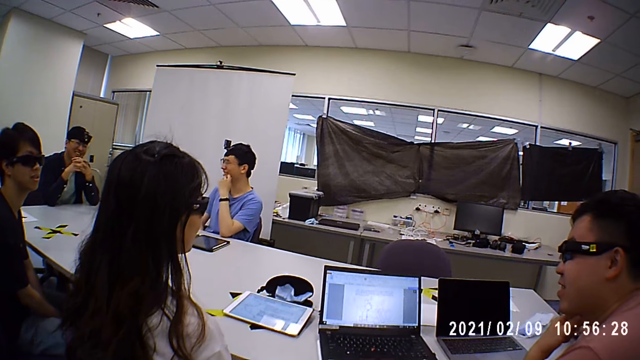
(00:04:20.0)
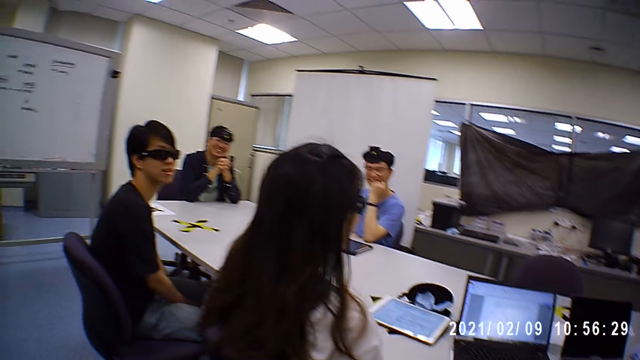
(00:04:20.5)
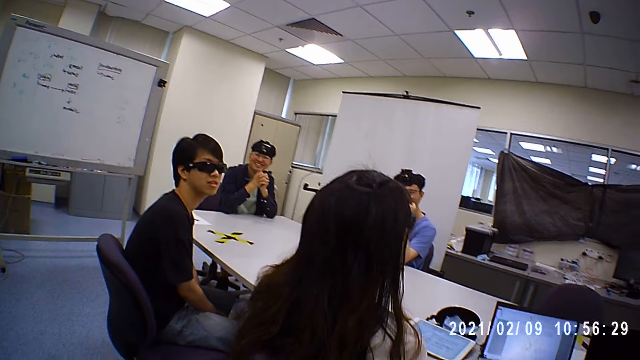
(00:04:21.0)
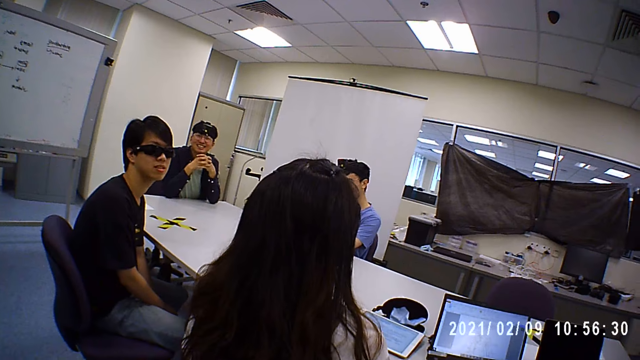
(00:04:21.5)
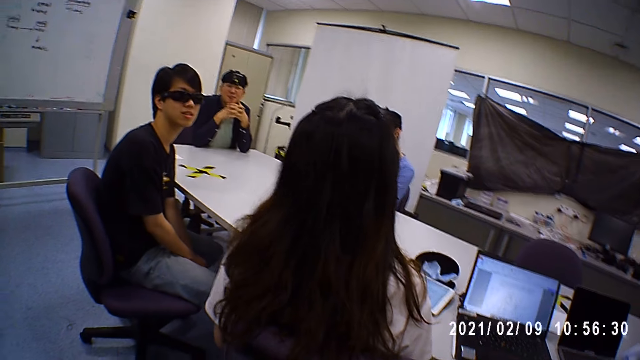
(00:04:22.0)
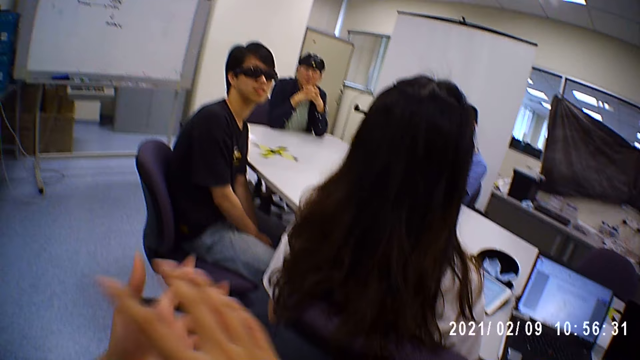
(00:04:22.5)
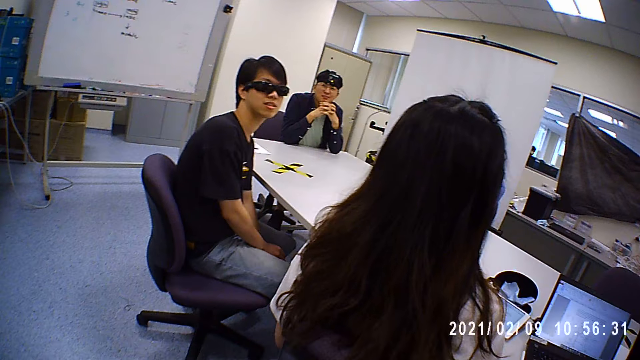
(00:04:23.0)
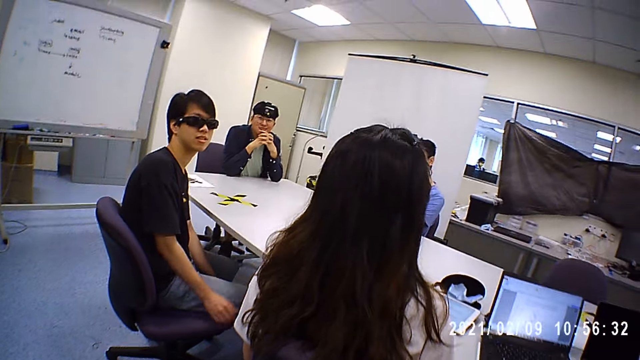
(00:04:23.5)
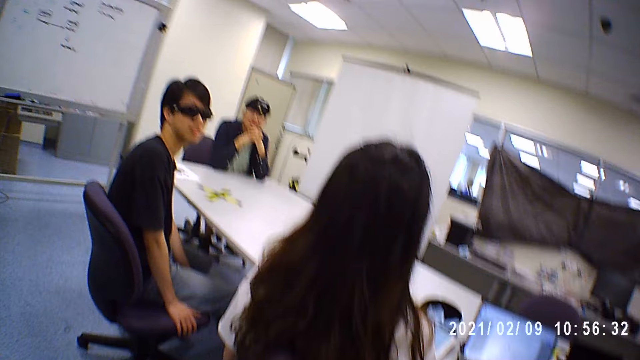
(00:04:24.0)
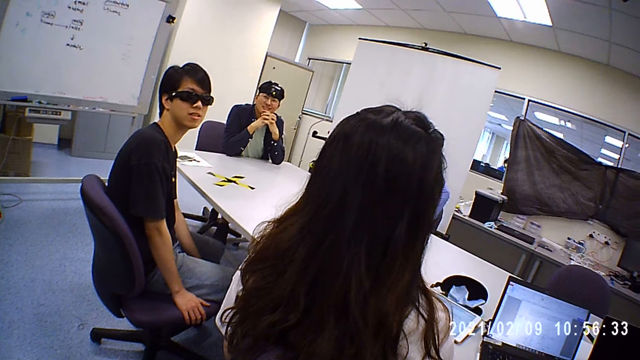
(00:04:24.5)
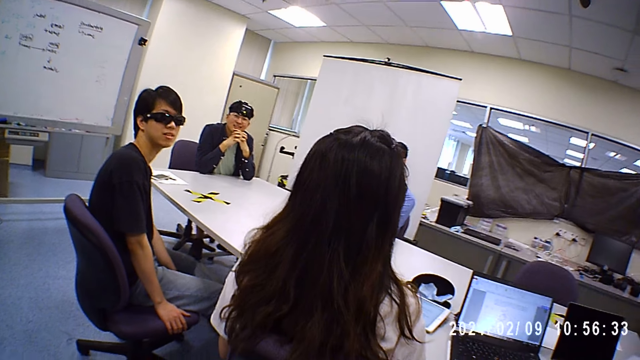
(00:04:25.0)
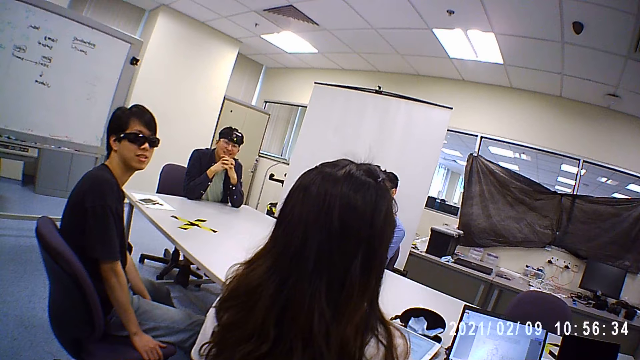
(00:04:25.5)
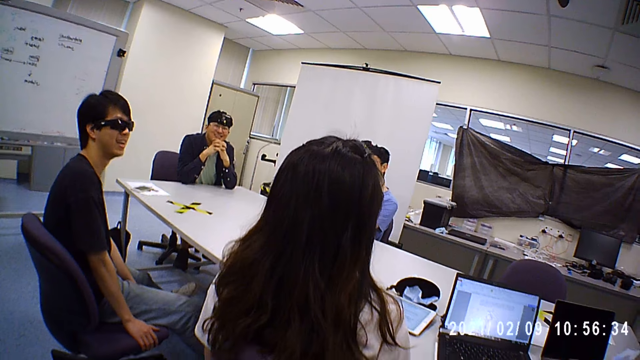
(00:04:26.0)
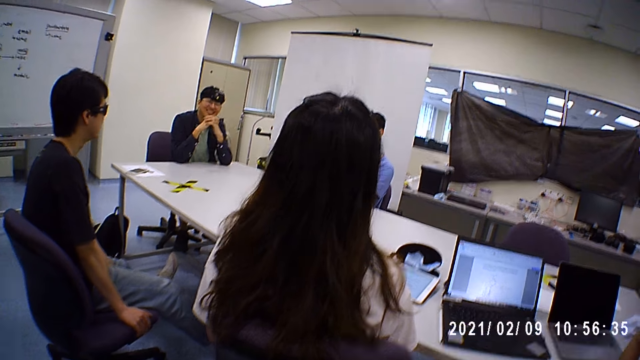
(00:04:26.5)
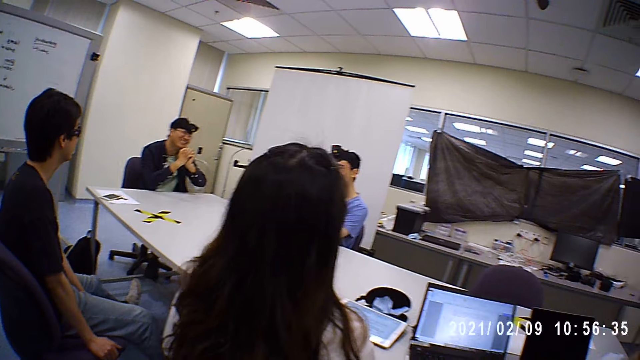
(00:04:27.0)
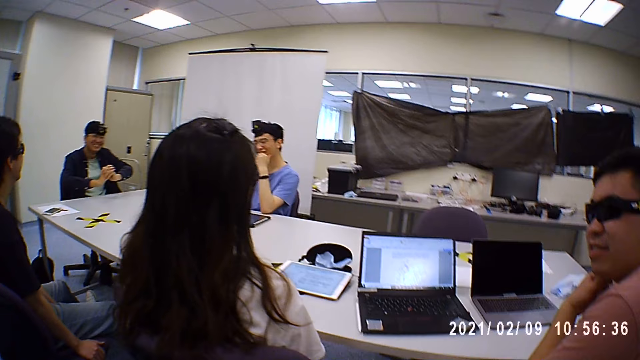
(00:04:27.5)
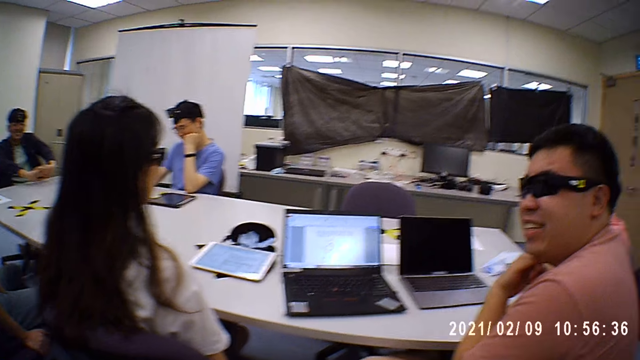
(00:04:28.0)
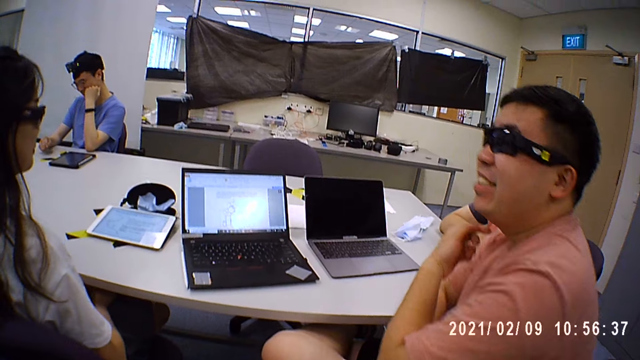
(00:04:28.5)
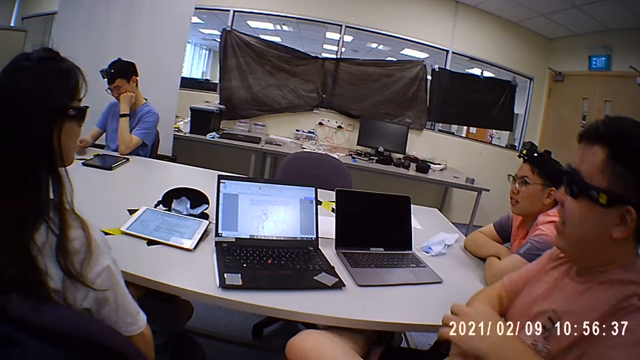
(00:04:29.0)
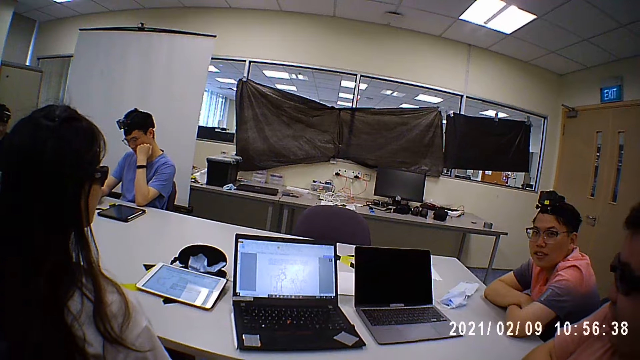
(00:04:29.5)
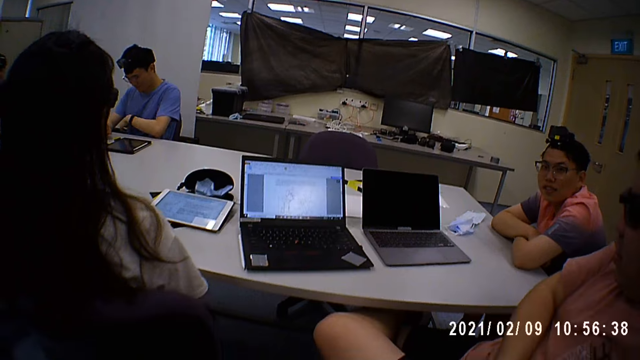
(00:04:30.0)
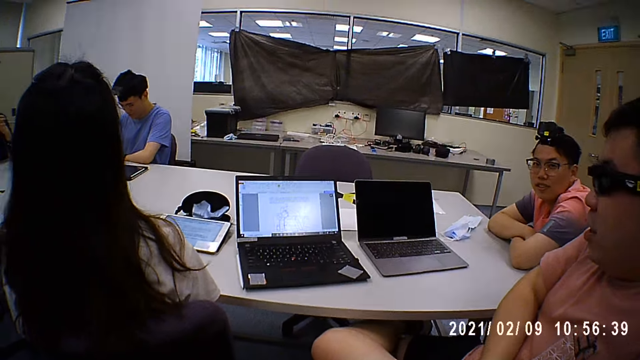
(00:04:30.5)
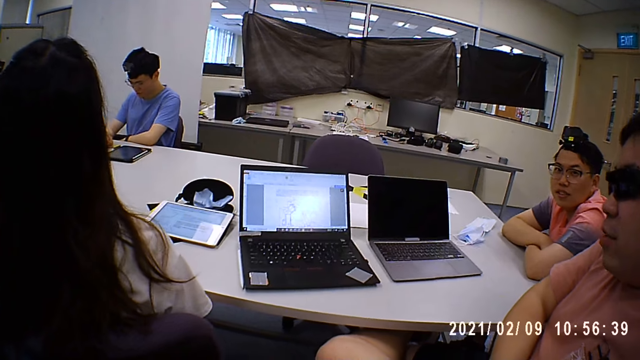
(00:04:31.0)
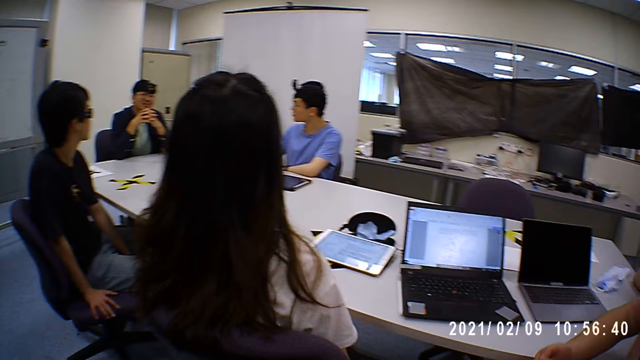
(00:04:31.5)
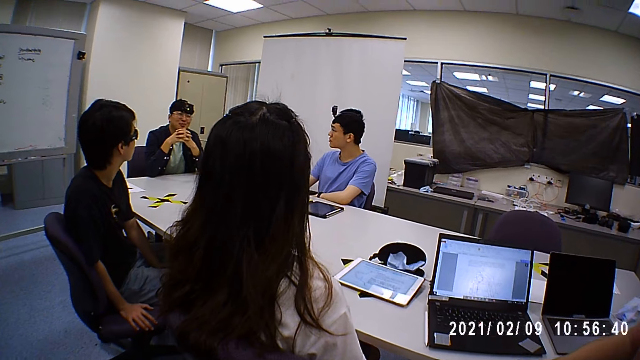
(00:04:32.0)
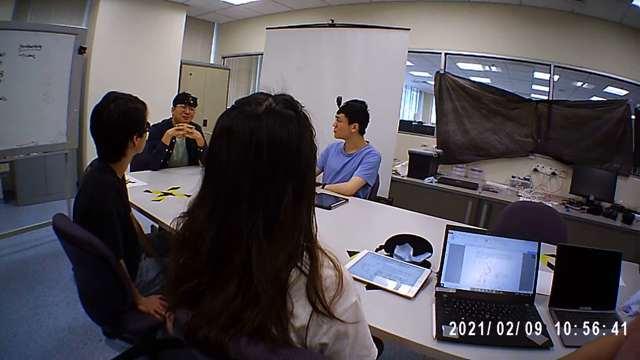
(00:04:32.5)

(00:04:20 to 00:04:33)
A man puts elbows on the table. The camera wearer interacts with the group of people. They sign. Another man touches a chair and swings the chair. The first man puts hands forward. Another man moves. Another man puts hand on the table.

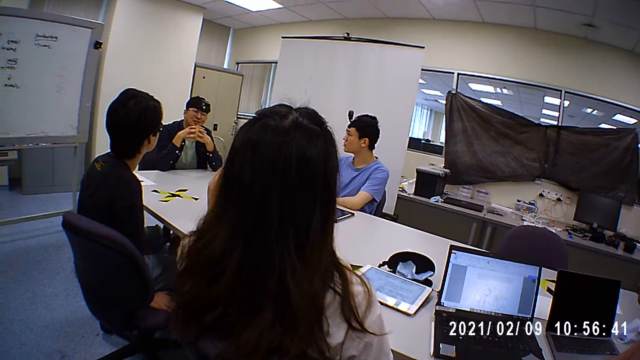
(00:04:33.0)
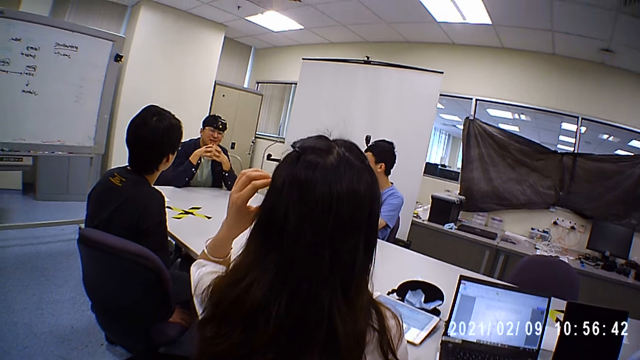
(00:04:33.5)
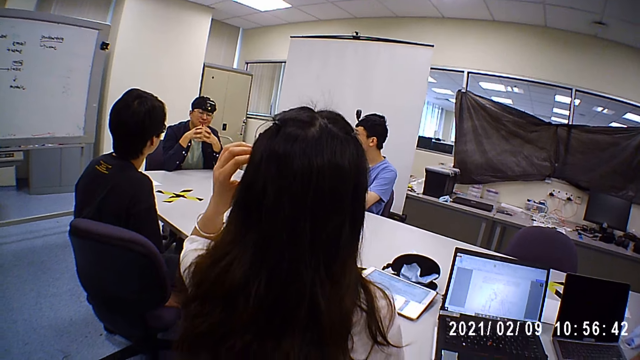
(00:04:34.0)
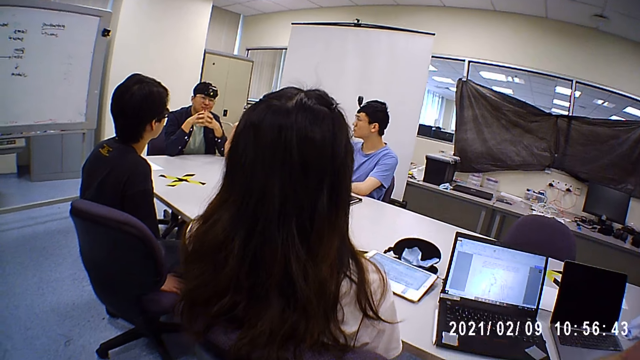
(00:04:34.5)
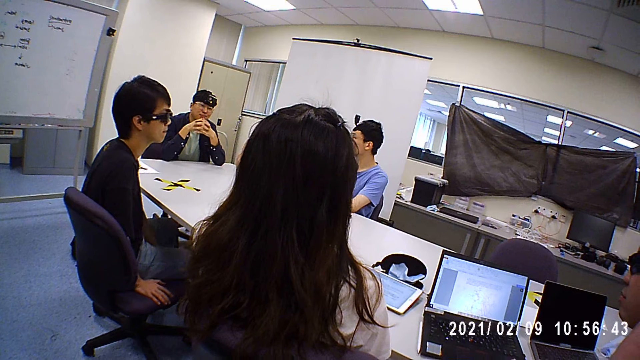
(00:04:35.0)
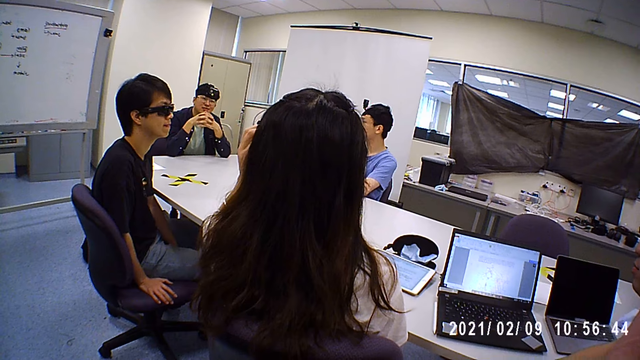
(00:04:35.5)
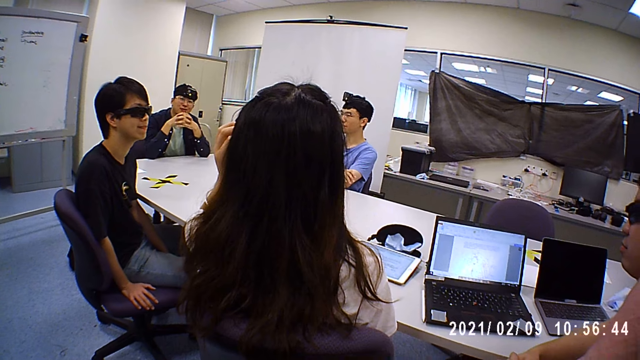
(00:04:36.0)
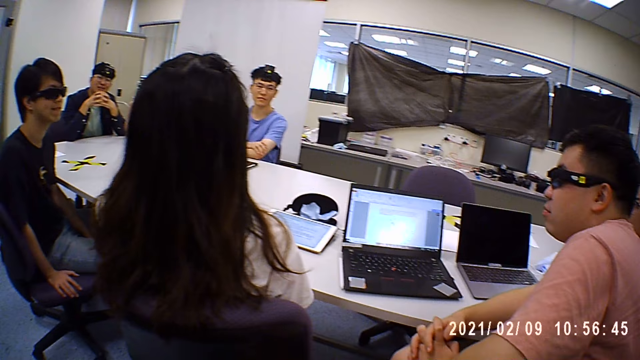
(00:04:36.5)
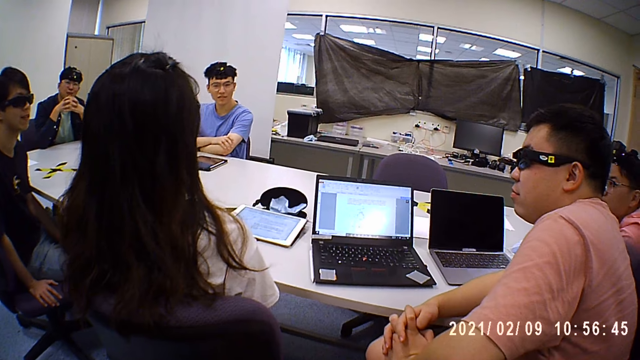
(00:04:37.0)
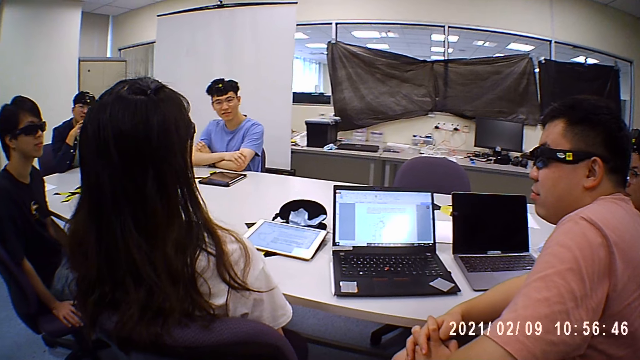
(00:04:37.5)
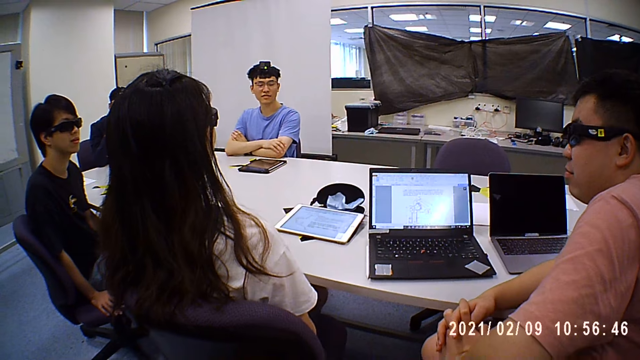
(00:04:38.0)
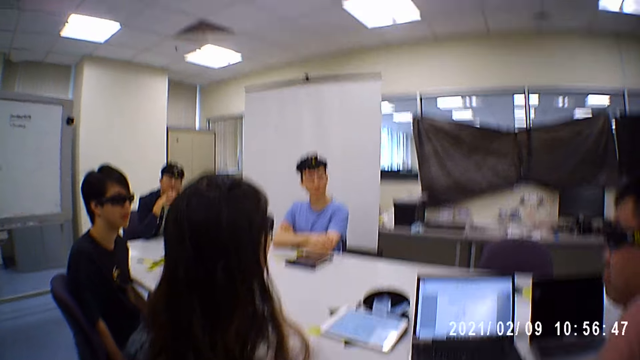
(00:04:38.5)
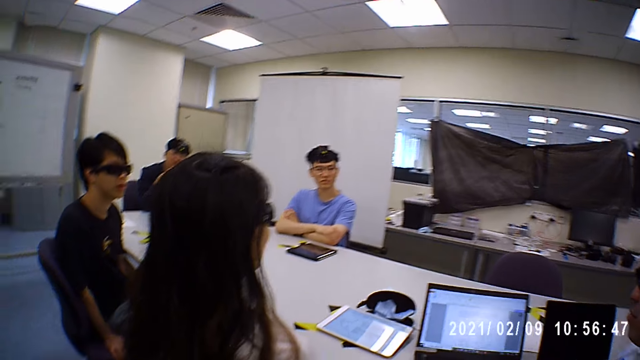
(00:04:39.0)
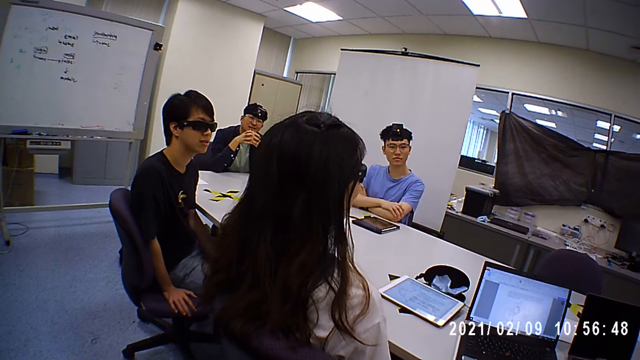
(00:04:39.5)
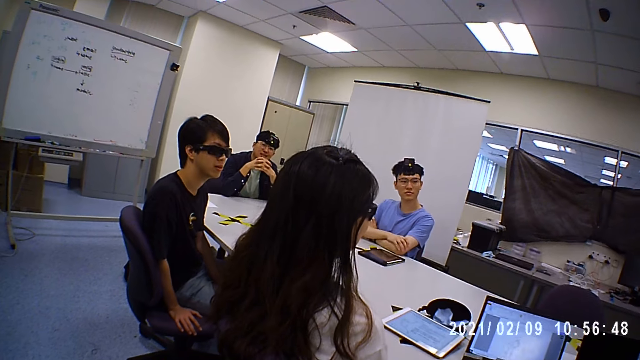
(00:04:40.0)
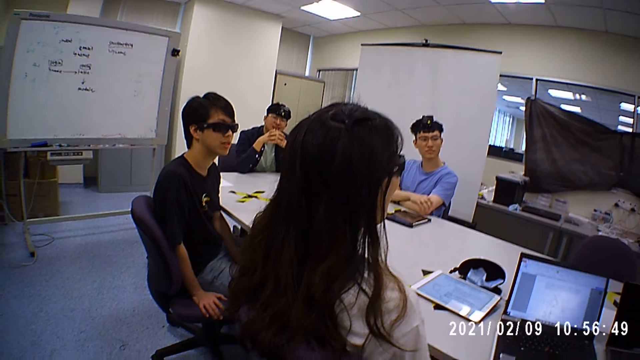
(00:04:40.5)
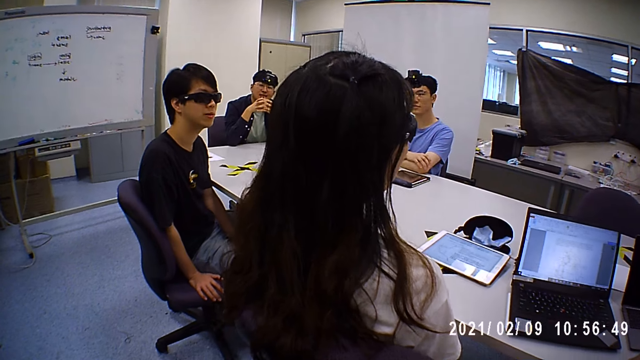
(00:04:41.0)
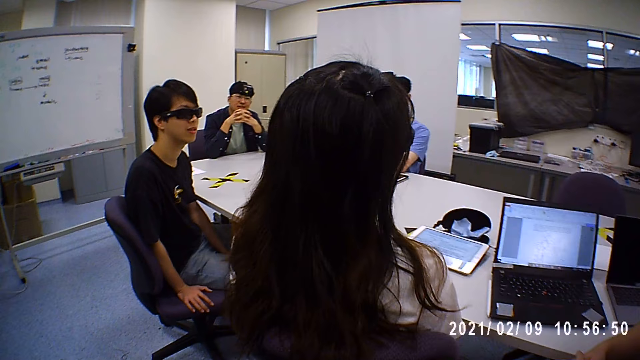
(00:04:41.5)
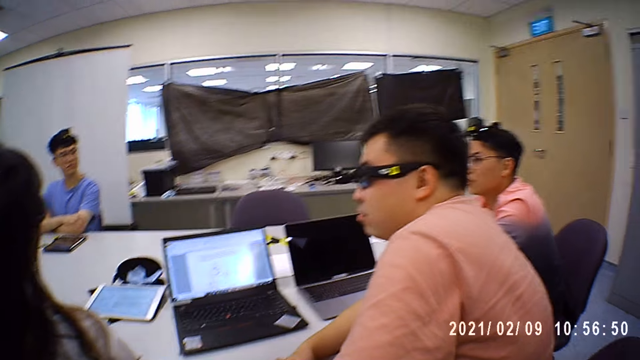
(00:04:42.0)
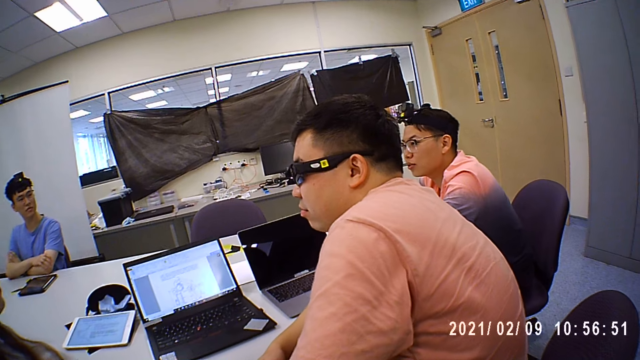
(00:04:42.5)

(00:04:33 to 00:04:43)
A woman touches glasses. A man touches hand.
